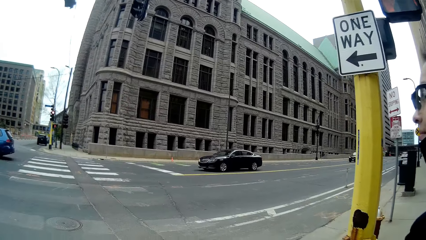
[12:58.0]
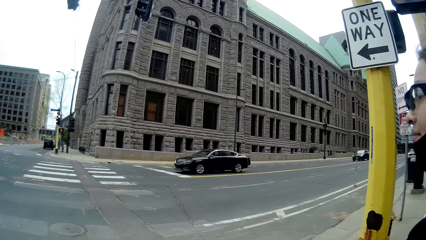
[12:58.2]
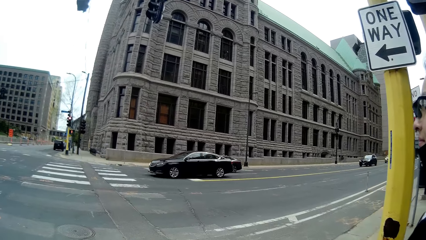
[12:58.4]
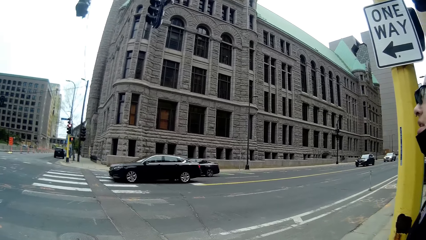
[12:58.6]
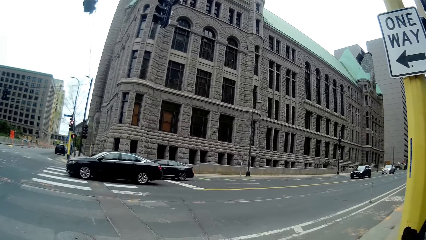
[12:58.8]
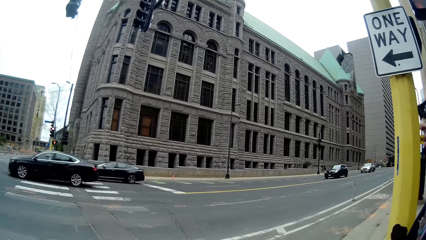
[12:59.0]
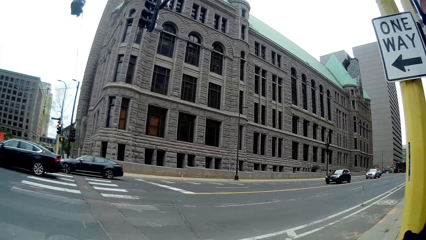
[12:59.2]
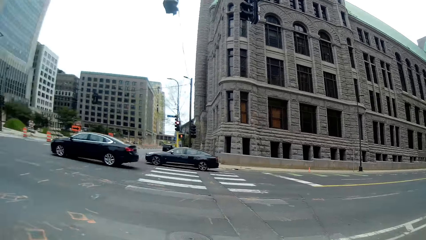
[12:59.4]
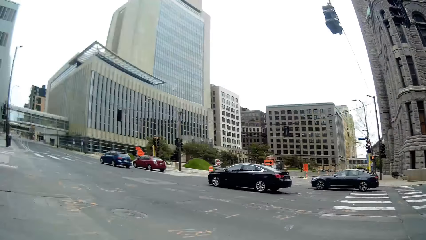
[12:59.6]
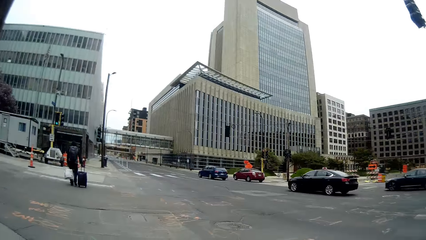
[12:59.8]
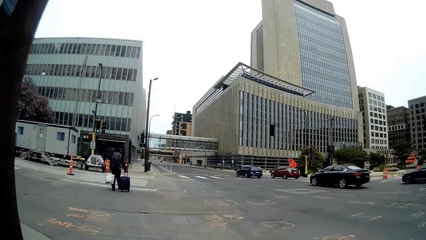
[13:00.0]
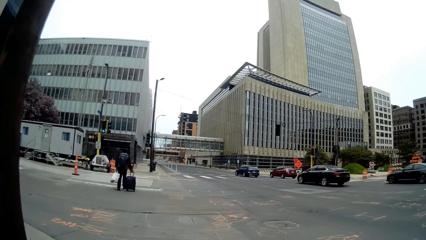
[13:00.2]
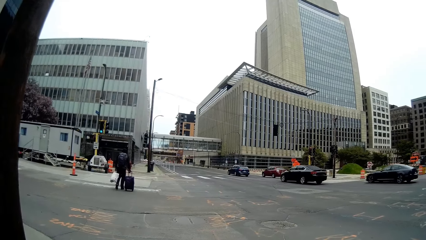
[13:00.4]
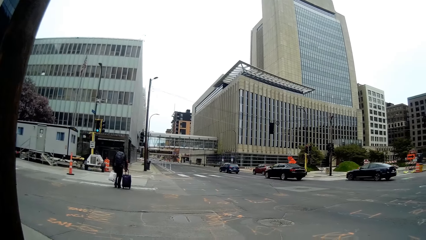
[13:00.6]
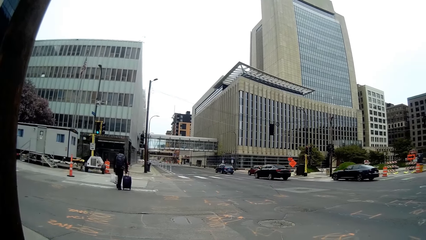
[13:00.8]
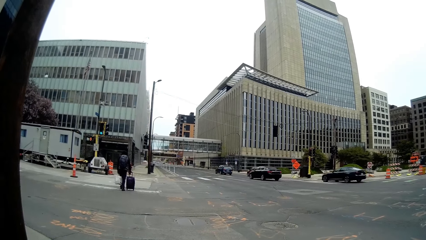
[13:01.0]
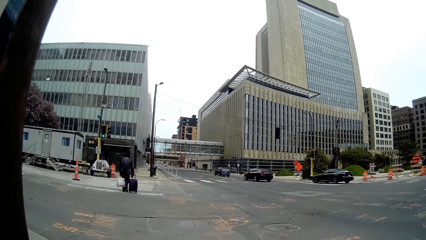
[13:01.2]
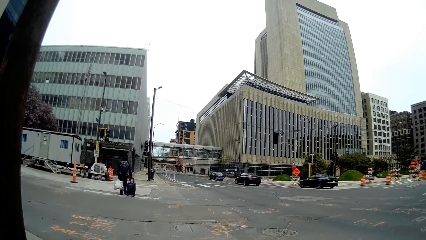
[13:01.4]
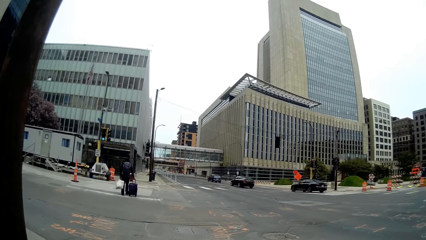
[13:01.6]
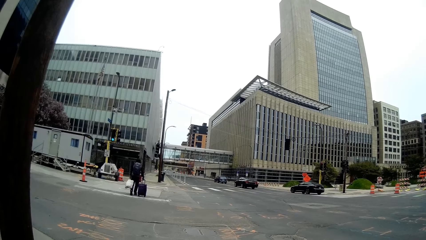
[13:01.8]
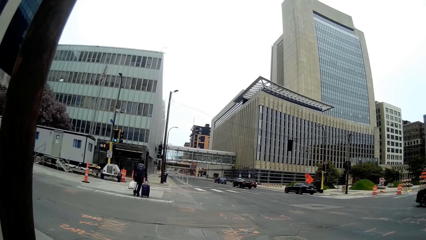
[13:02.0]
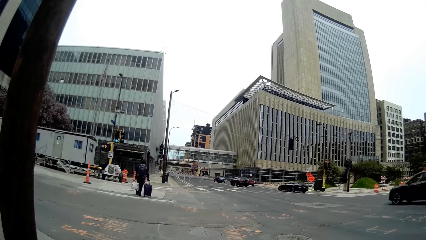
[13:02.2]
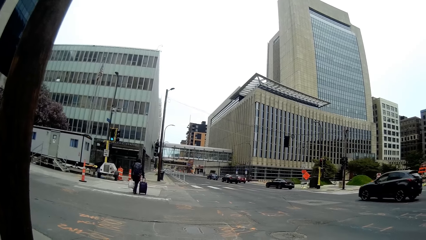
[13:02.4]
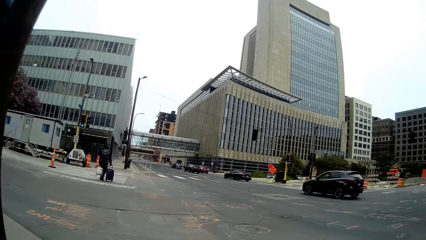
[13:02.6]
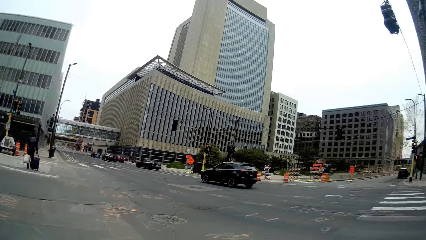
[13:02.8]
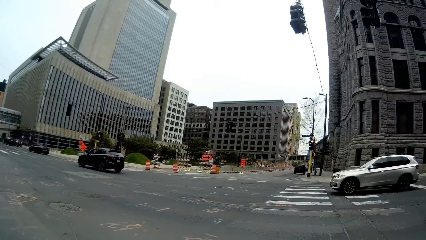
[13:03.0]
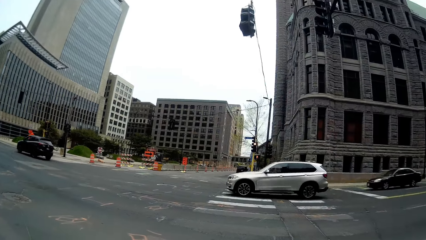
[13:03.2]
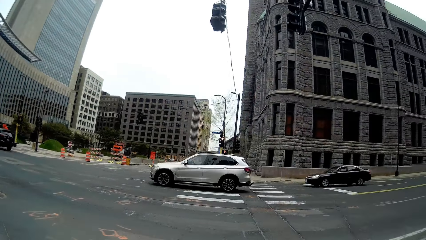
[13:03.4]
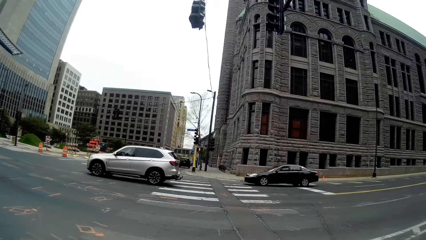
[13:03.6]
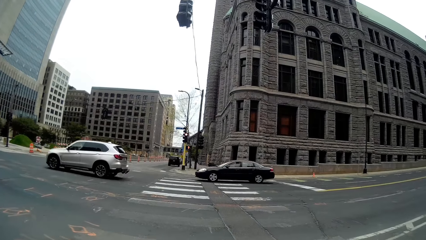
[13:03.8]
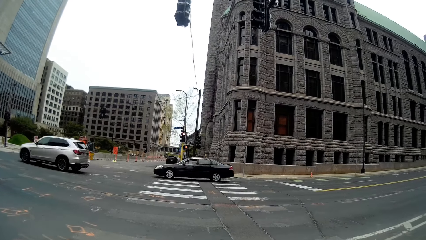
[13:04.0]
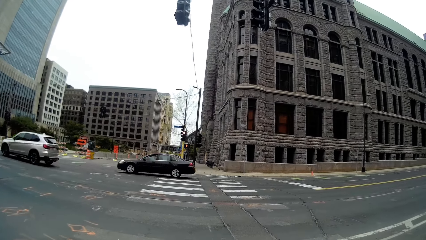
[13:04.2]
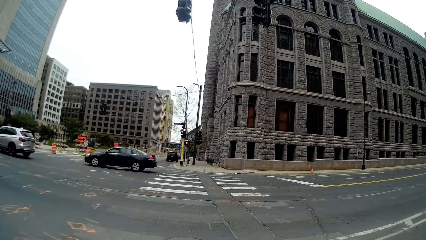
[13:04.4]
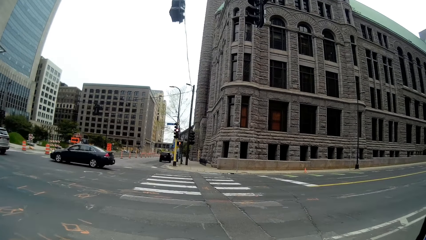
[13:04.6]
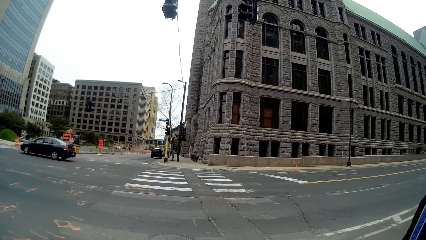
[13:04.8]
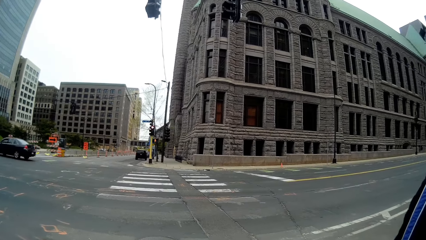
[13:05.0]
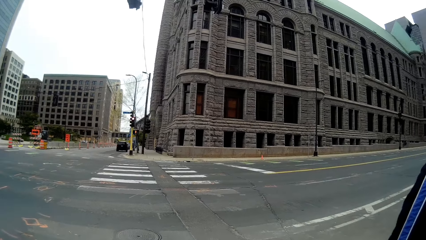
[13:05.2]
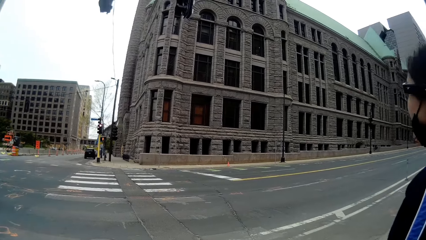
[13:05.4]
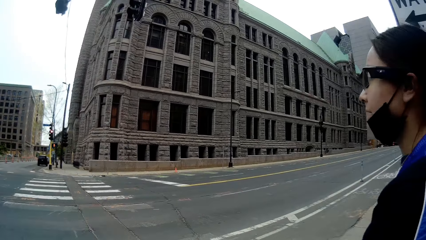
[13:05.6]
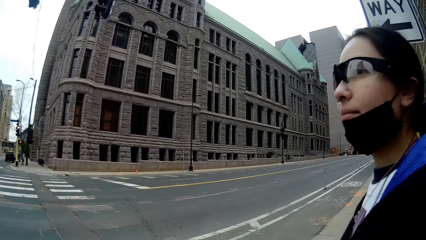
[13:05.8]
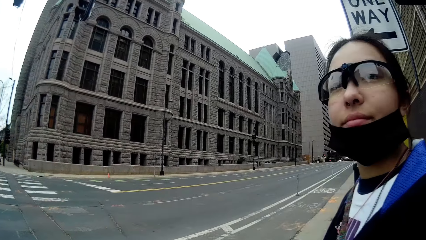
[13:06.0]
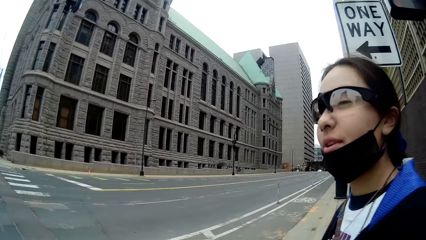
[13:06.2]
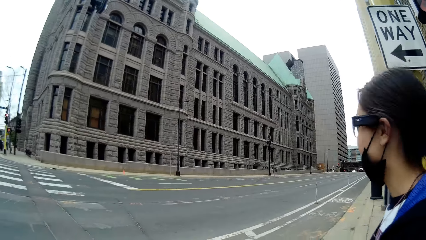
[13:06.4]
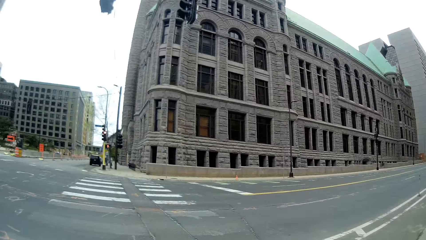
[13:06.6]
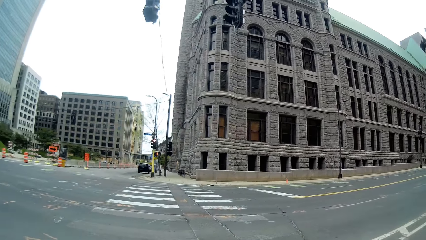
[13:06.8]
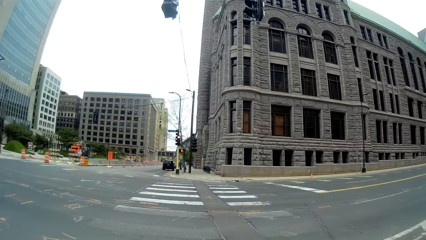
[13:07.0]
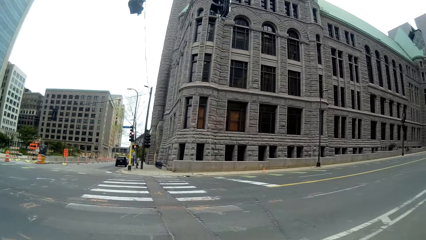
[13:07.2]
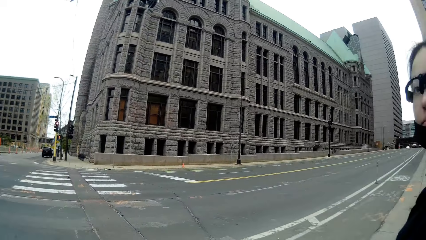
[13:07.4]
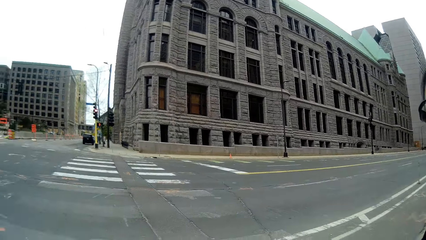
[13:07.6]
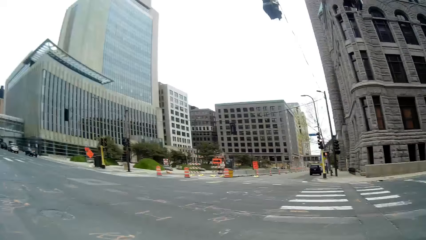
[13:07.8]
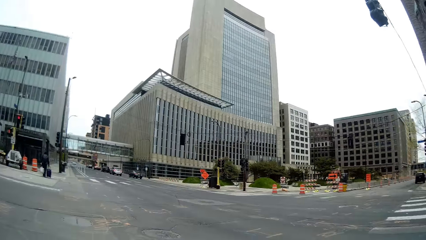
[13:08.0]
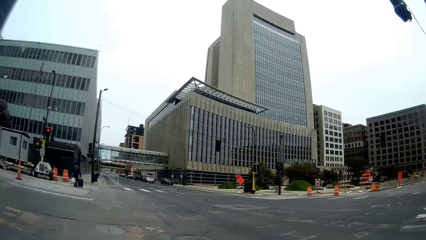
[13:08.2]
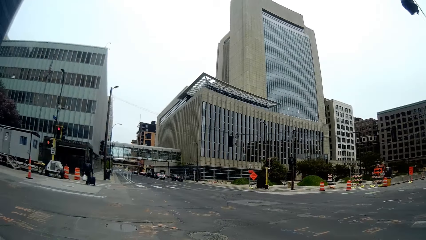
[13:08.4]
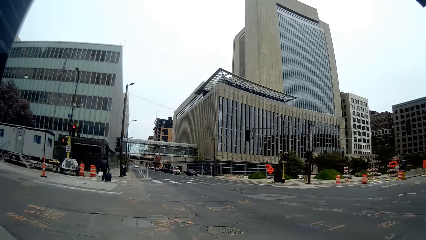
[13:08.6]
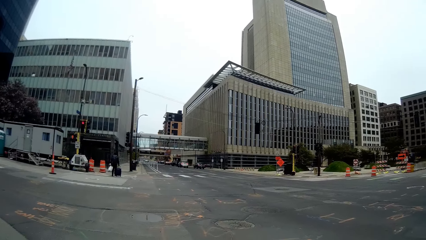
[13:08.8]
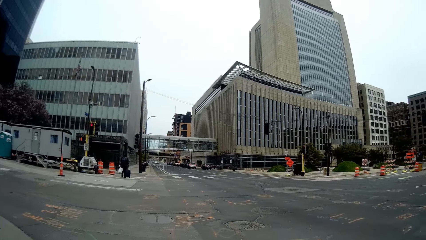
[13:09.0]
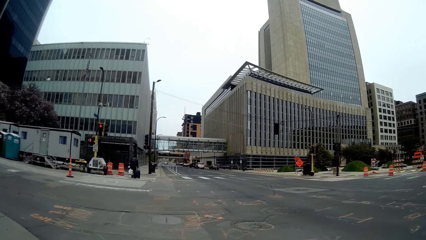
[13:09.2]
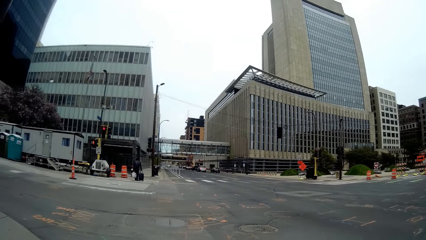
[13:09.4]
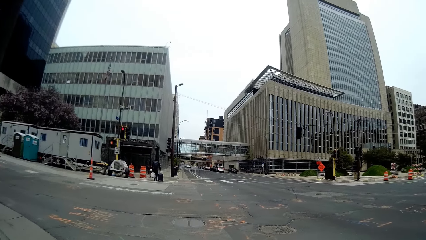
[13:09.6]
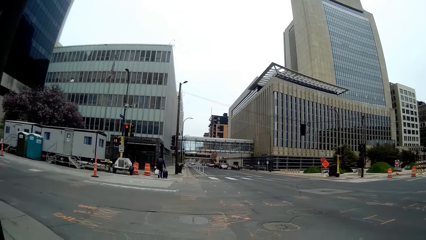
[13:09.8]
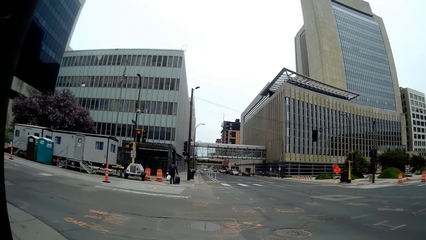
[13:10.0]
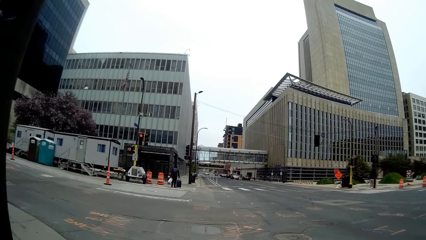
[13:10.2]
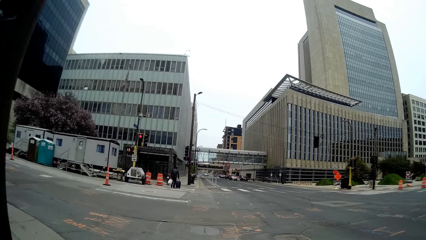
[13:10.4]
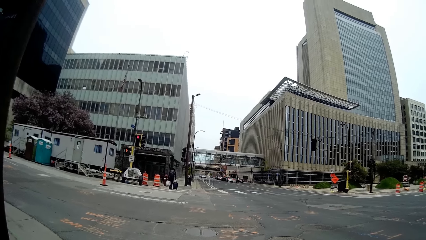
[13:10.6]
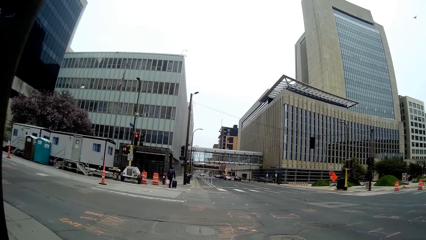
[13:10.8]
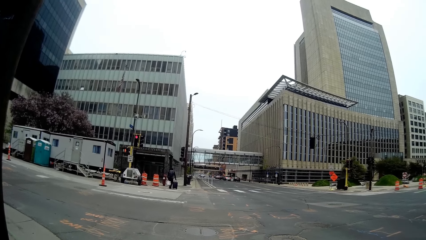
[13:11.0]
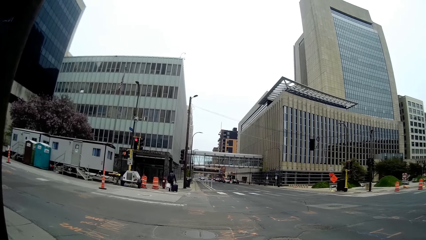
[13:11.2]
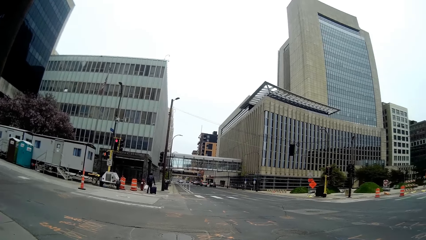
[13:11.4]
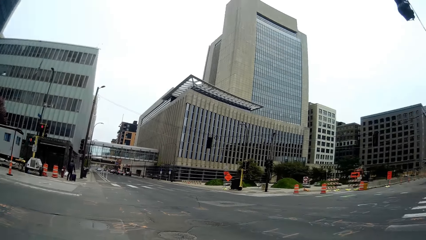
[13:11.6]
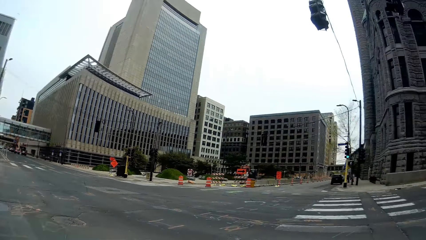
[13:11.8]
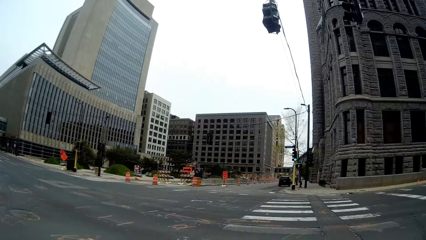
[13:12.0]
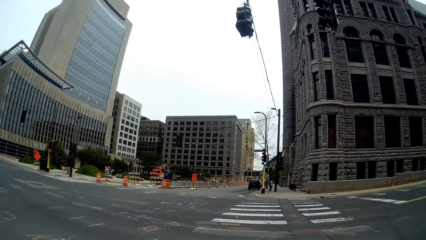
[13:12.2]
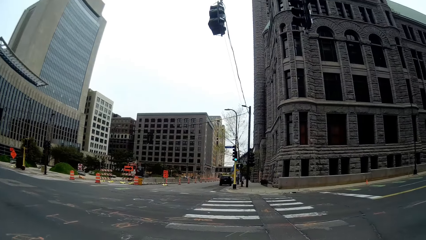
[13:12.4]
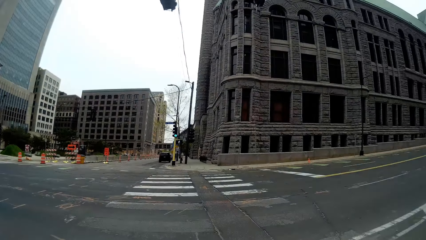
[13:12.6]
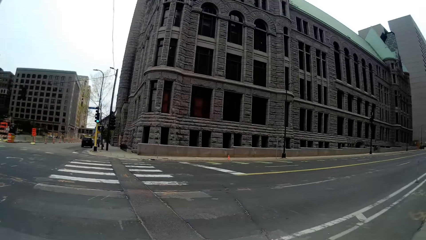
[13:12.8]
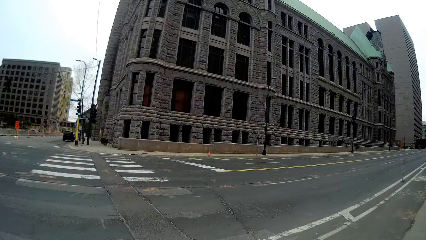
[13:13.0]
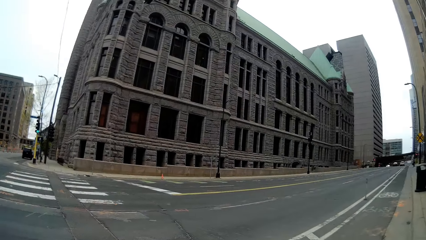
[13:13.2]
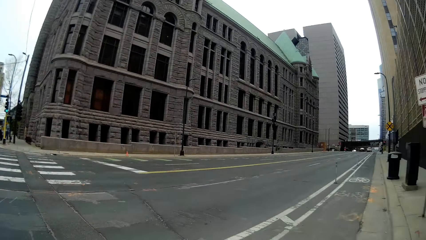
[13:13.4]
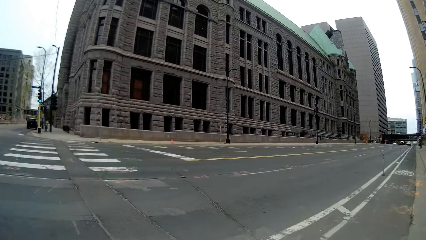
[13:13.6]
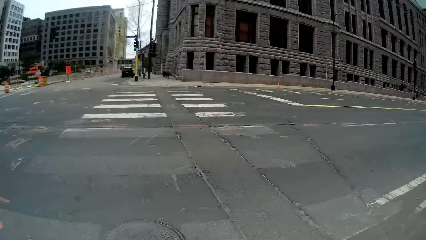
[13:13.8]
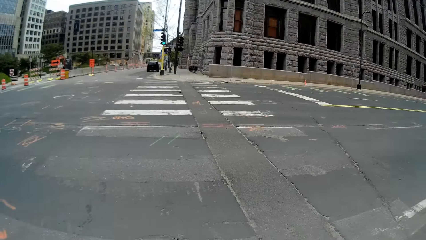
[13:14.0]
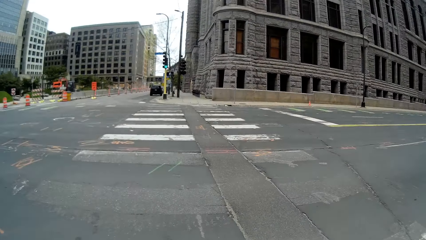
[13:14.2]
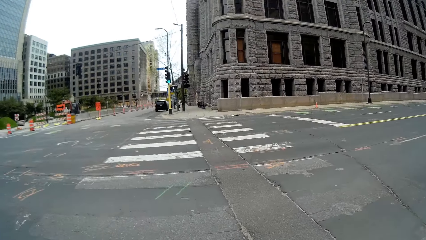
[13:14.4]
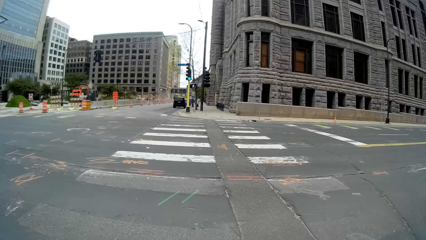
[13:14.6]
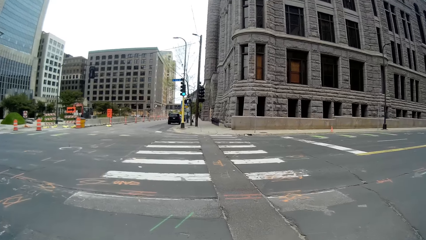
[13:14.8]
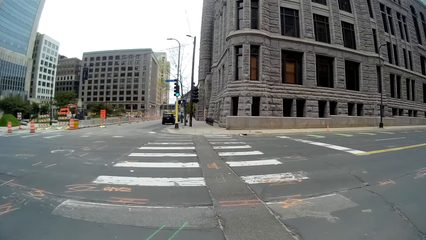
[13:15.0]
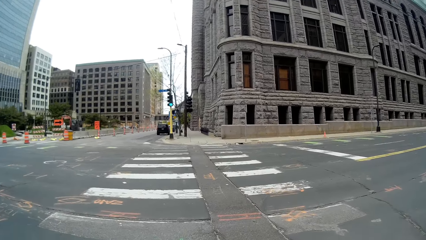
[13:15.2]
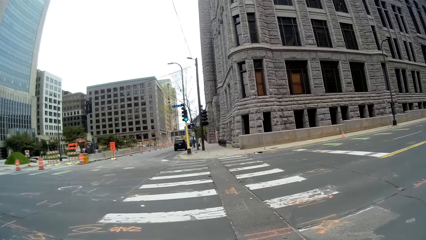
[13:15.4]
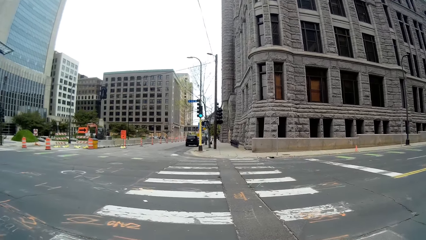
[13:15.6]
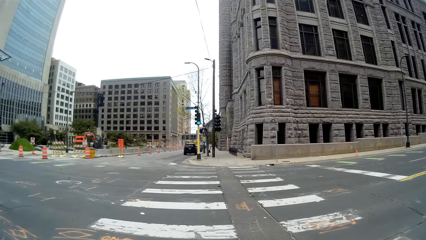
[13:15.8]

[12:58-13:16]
The camera wearer looks around. The woman interacts with the camera wearer. The camera wearer talks to the woman. They look around. The woman talks to the camera wearer. The camera wearer looks around. They cross a road with the woman. They walk around.
